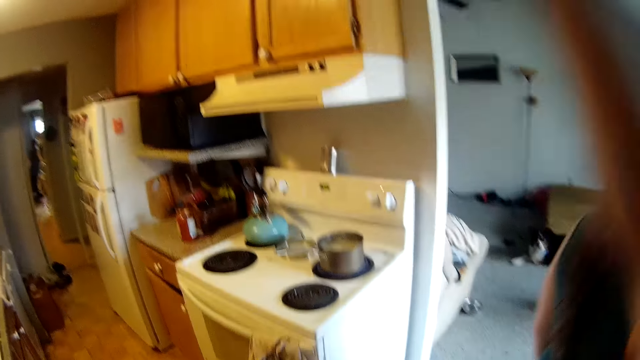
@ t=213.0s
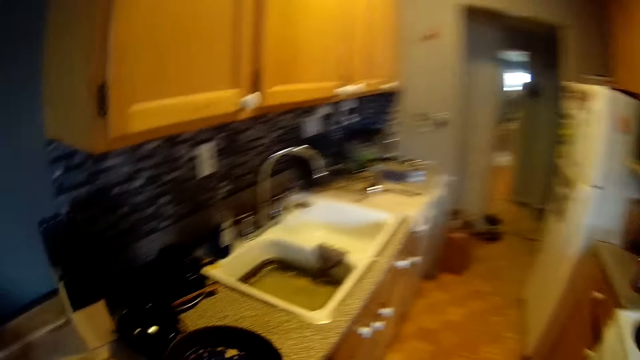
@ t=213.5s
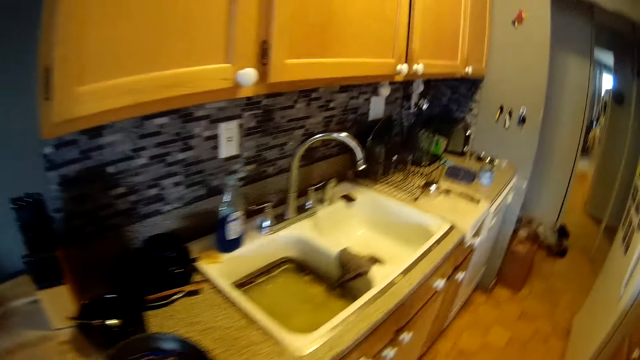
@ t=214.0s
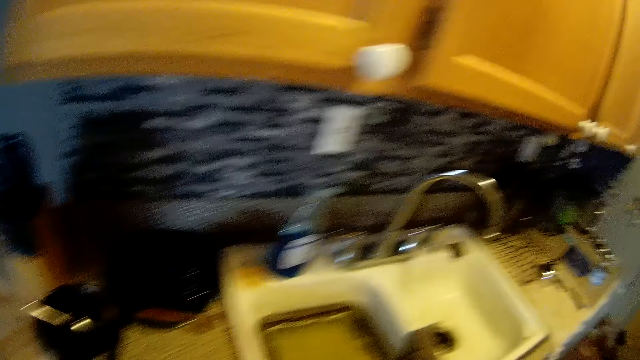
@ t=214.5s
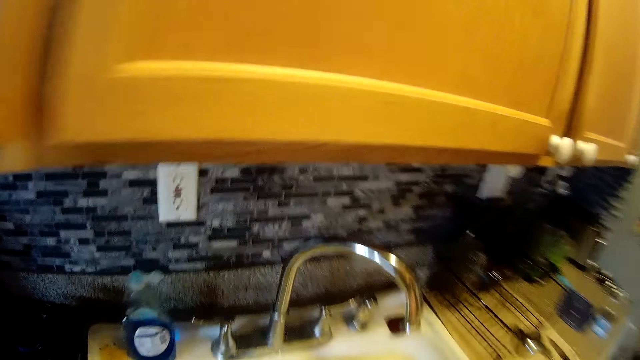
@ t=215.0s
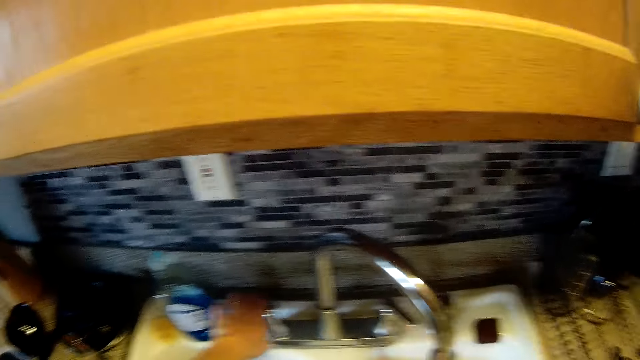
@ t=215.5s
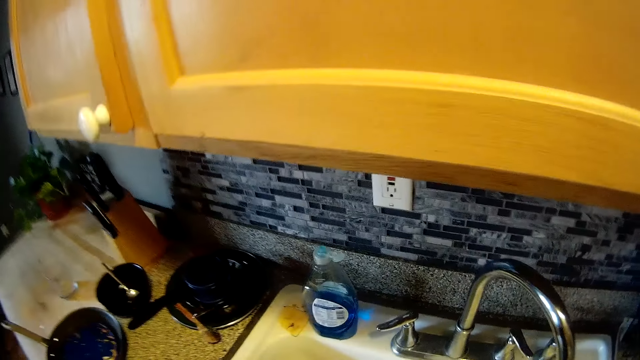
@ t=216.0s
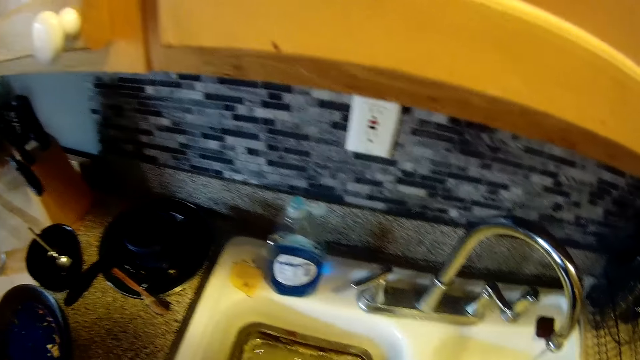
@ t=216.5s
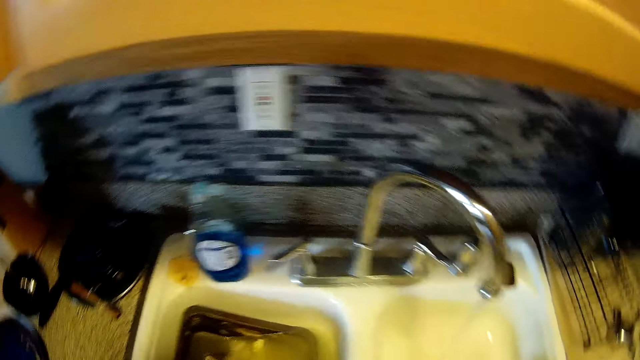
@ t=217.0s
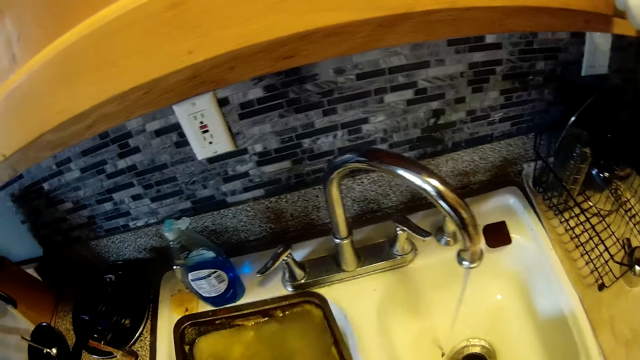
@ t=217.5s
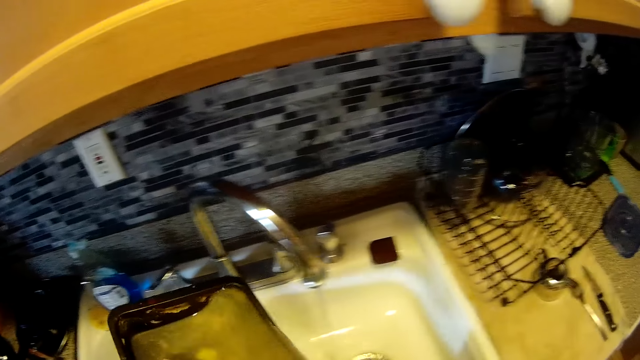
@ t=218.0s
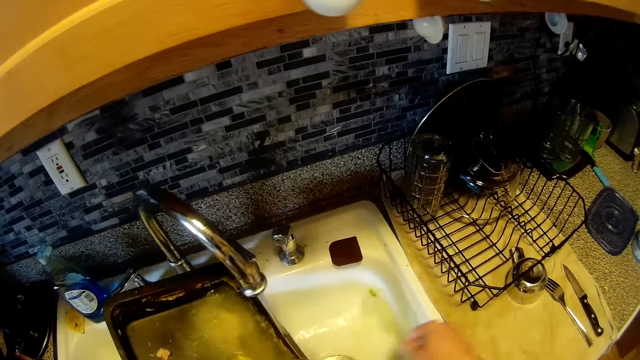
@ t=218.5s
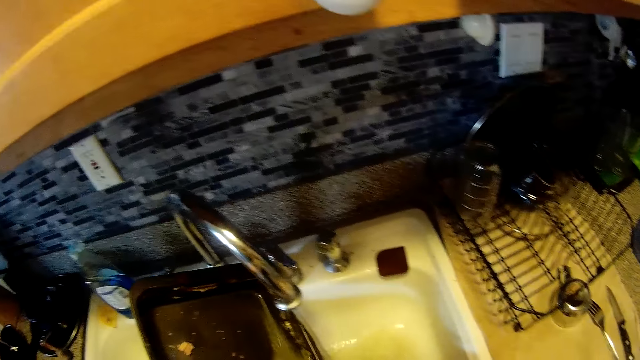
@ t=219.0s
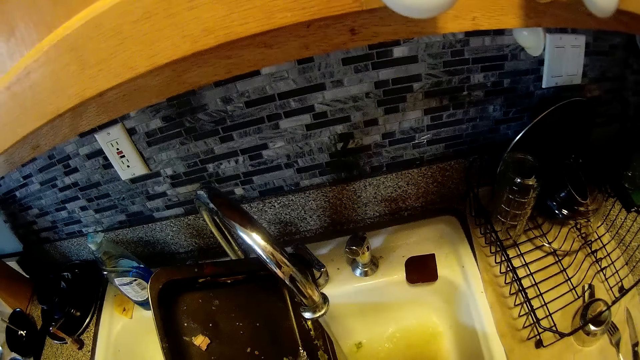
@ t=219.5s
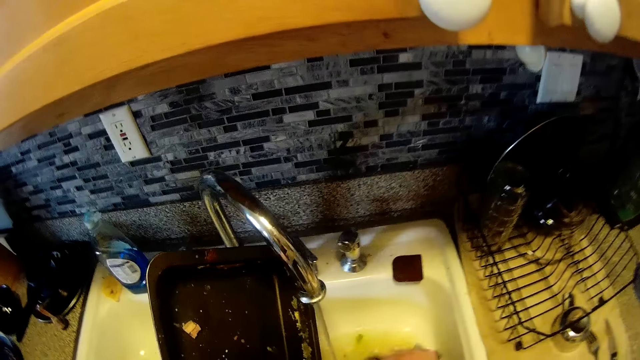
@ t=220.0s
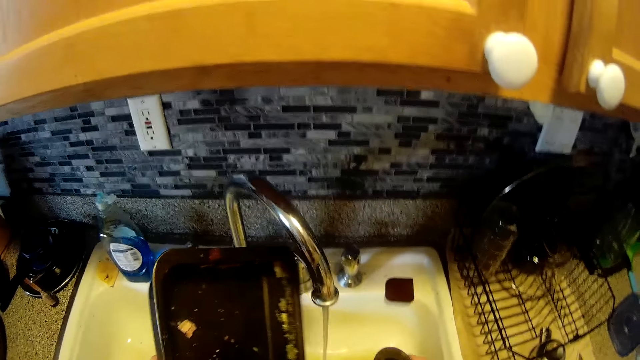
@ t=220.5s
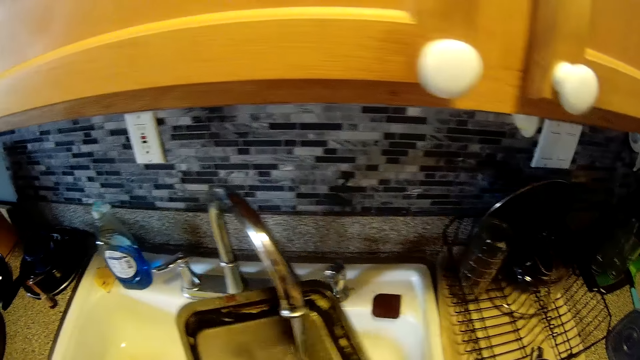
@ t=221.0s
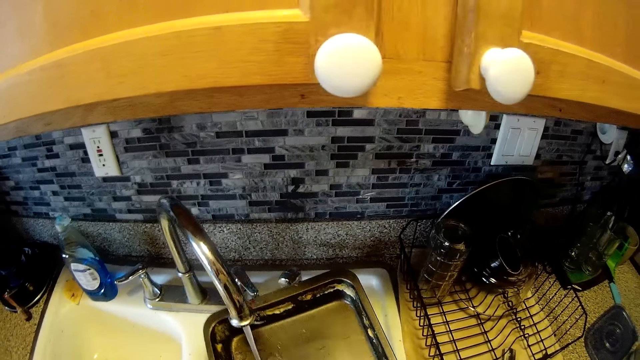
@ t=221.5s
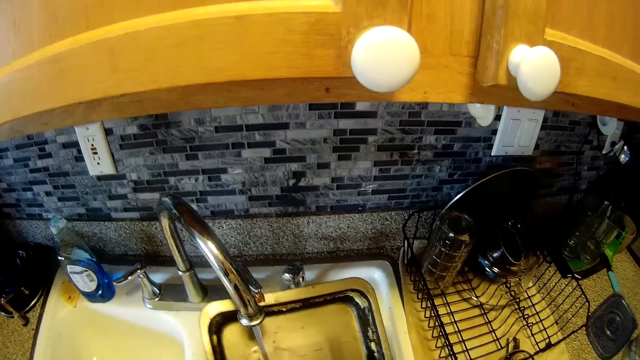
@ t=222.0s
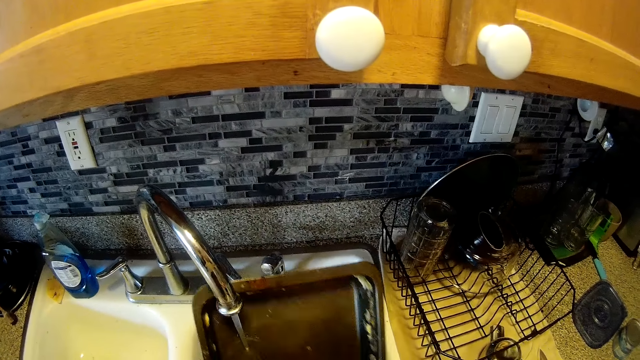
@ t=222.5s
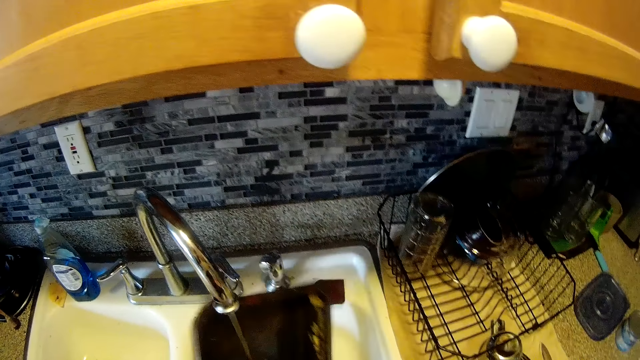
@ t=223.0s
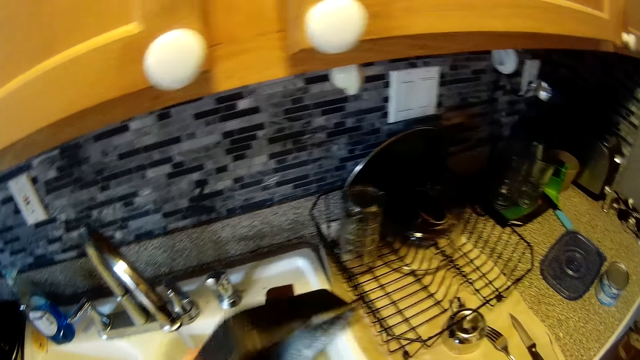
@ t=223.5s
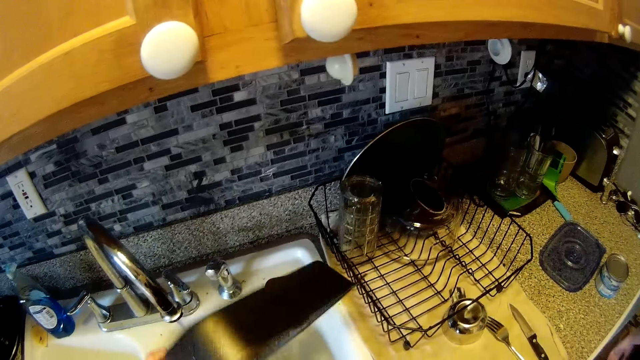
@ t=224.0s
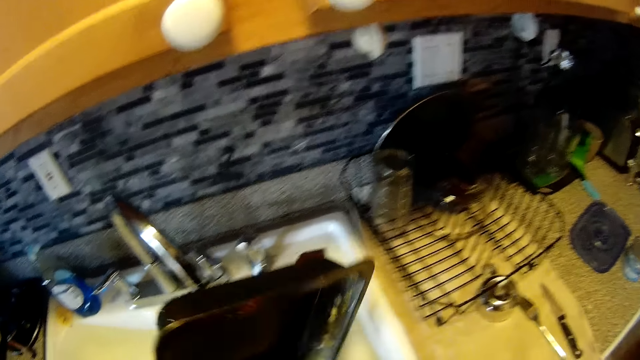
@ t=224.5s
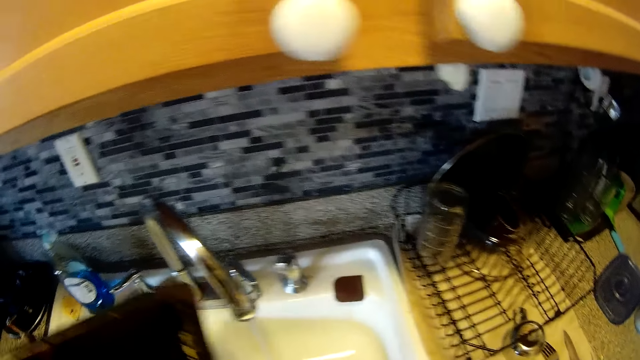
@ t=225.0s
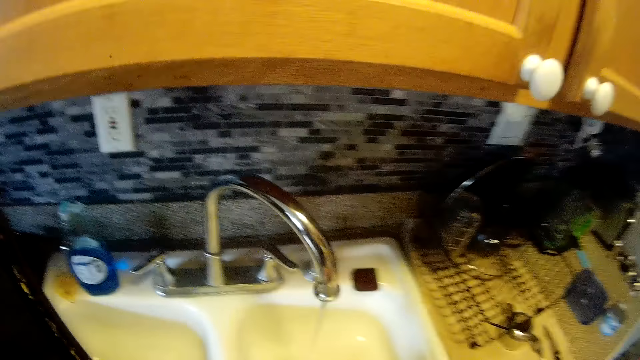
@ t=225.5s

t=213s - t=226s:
The camera wearer walks in the house. He opens the tap with both hands. He picks a plate or tray from the sink with his left hand. He pours the water from the plate into the sink with his left hand. He shakes the sink's strainer with his right hand. He picks a sponge.

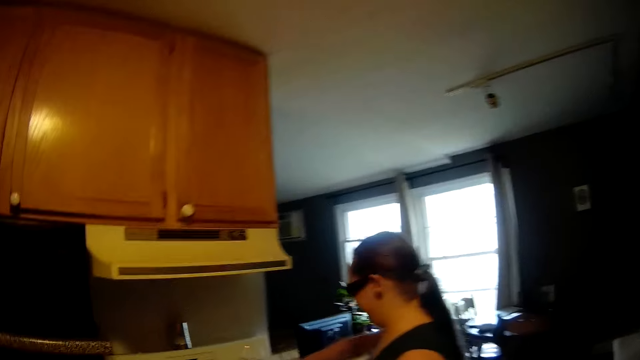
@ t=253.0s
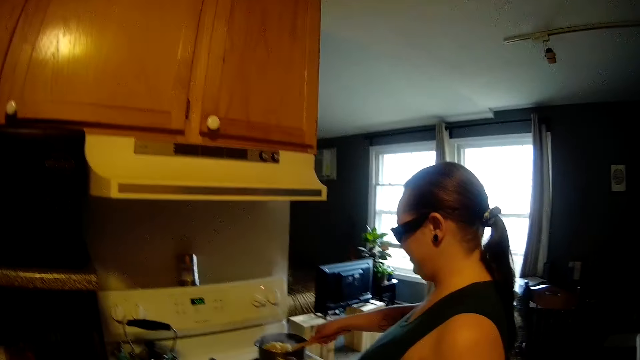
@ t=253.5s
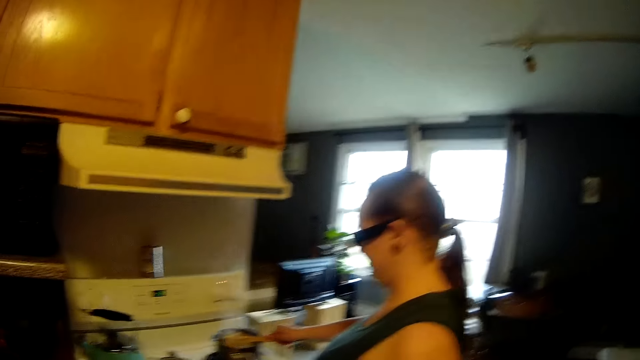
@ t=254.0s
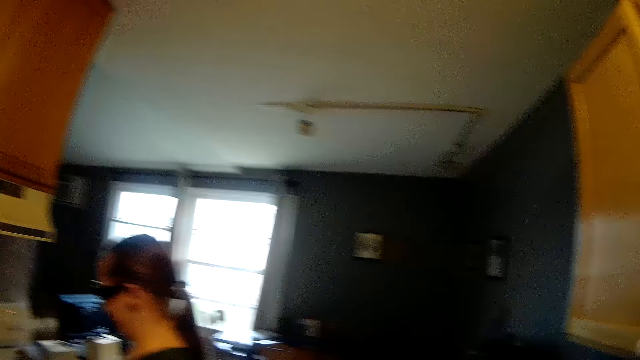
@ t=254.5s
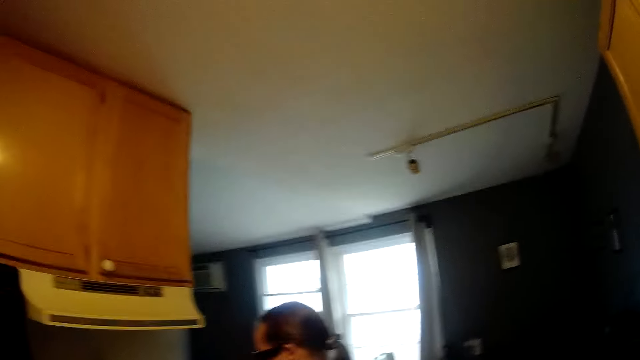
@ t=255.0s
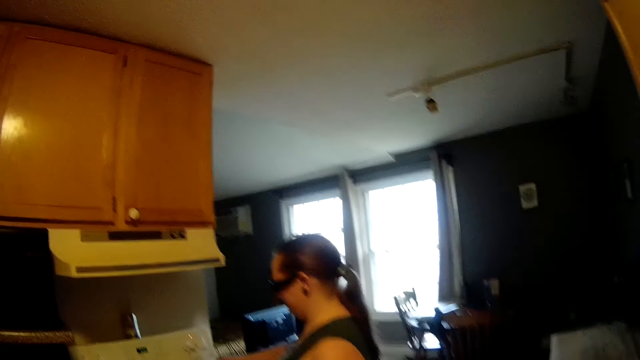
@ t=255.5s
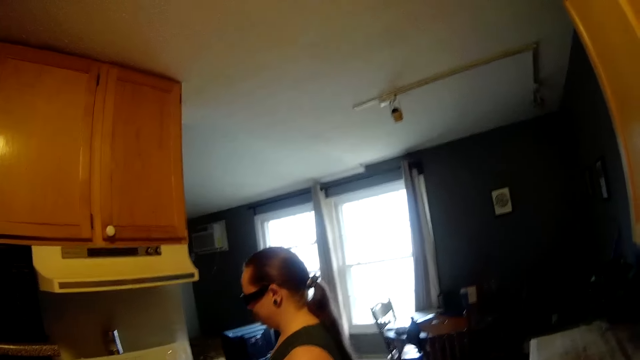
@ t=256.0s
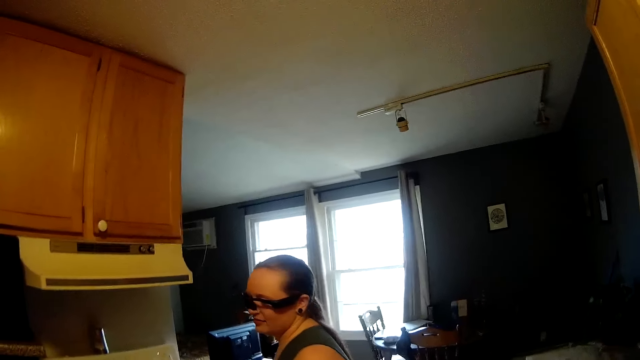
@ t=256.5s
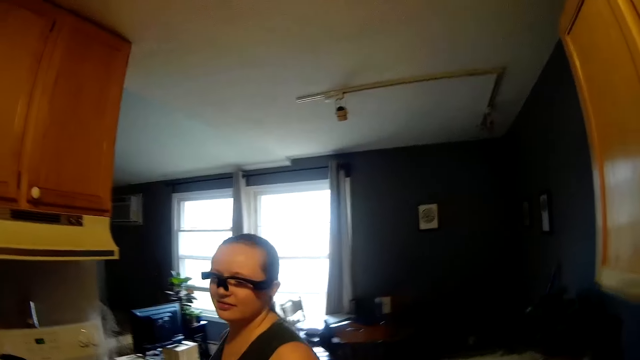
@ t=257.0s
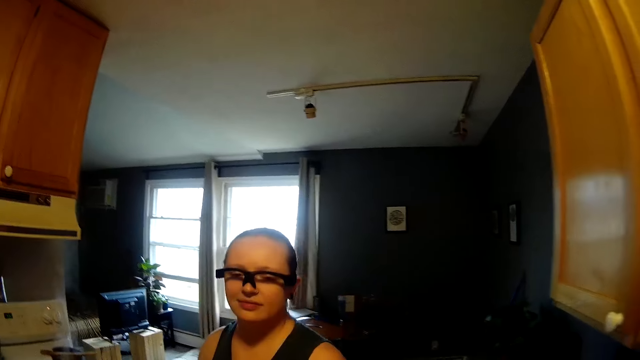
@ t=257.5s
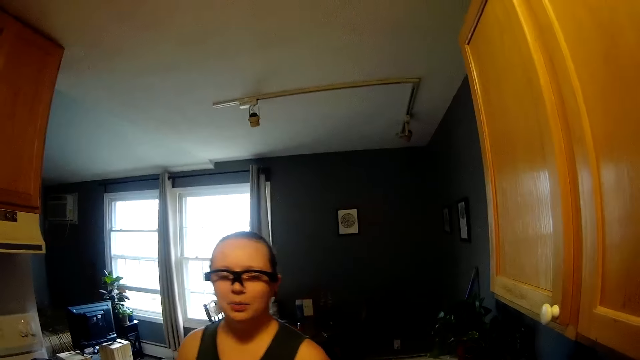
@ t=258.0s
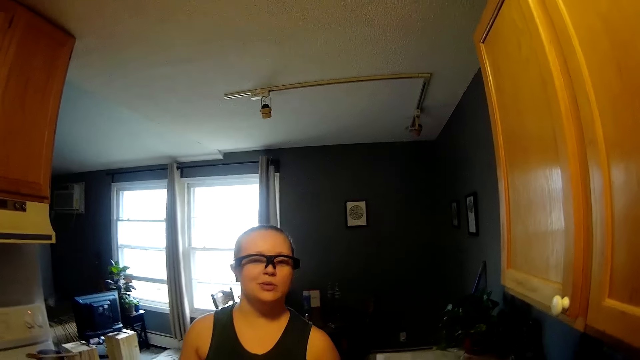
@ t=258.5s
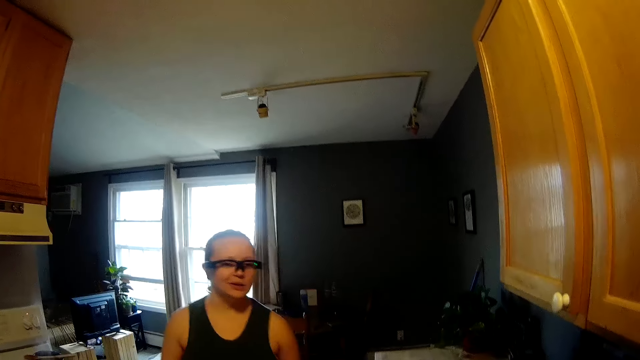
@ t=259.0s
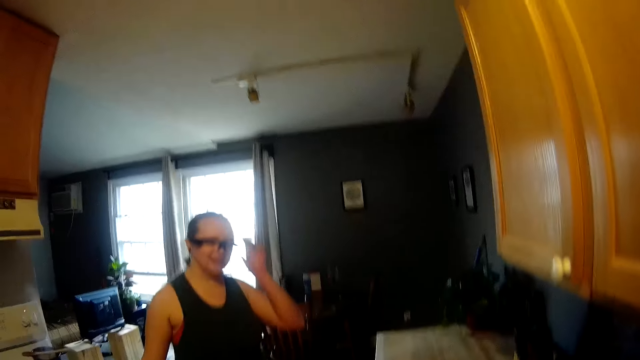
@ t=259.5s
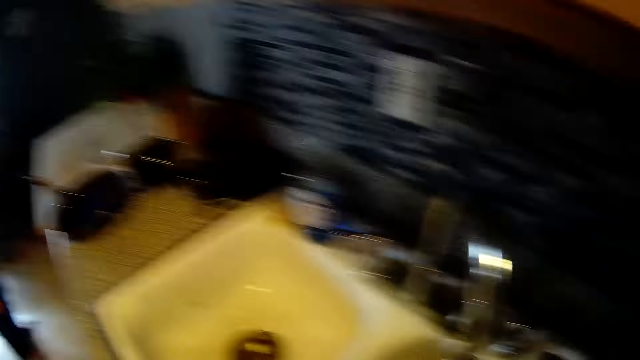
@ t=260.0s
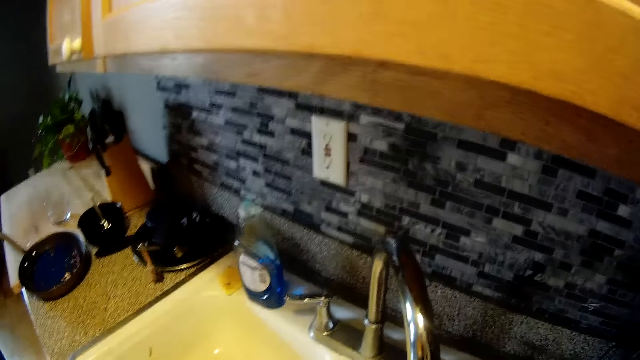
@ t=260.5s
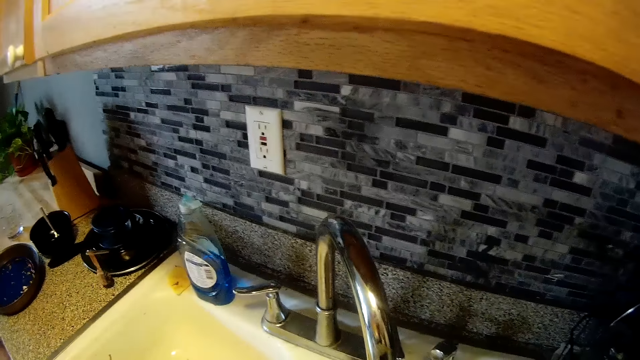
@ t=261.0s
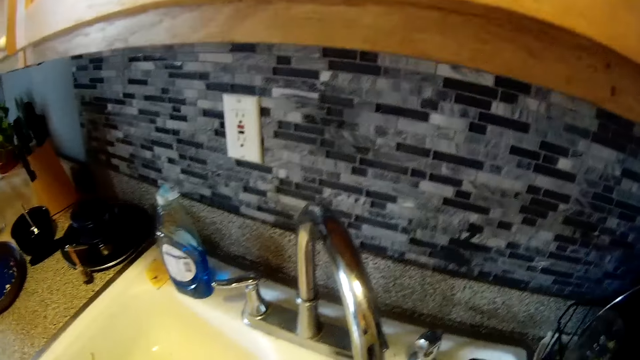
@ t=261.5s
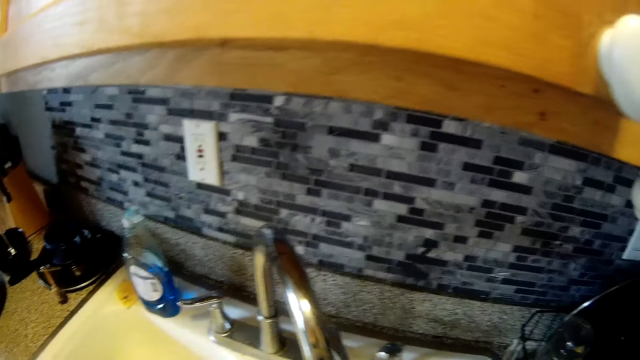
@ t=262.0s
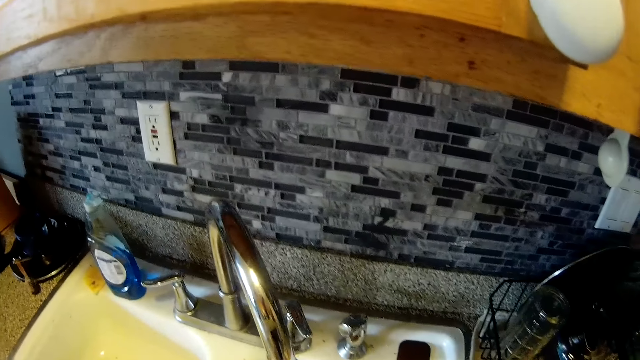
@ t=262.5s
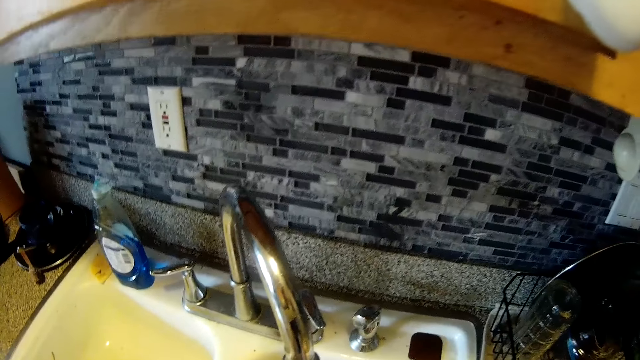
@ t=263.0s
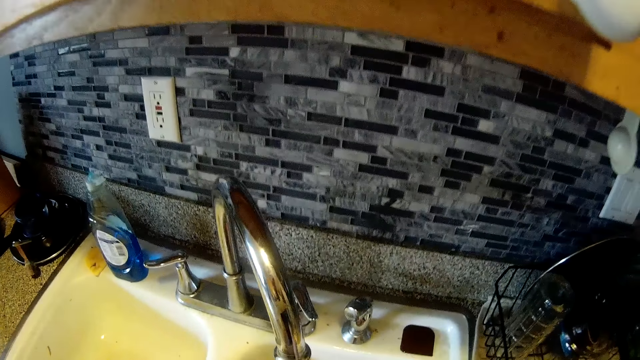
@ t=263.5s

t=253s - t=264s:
The camera wearer stares at the woman. The woman stirs the food in the pot on the cooker using a wooden ladle spoon. The camera wearer stares at the woman. The woman touches the glasses on her eye with her left hand. The woman touches the camera. The camera wearer washes the tray using a sponge.
